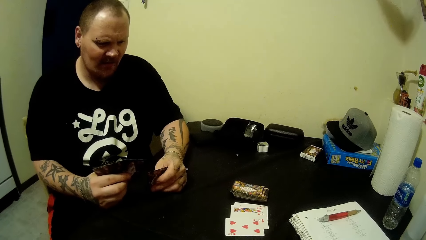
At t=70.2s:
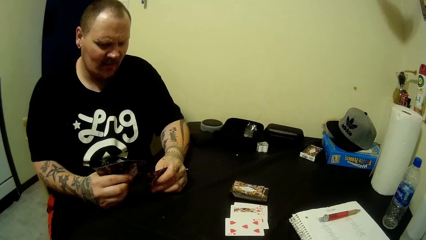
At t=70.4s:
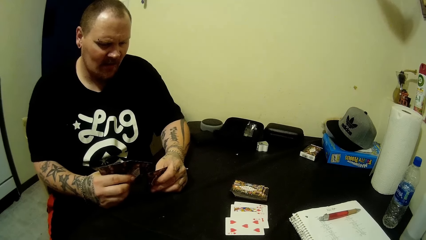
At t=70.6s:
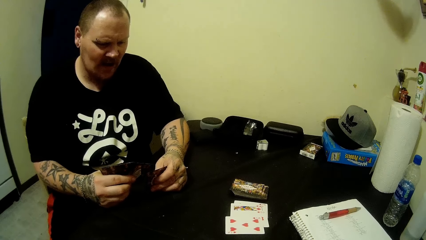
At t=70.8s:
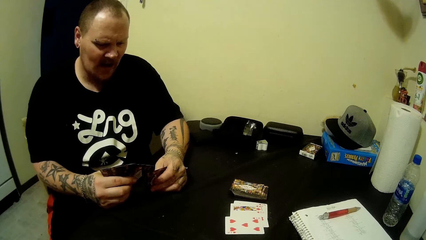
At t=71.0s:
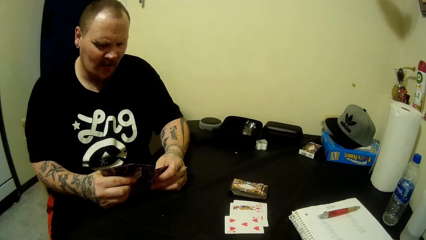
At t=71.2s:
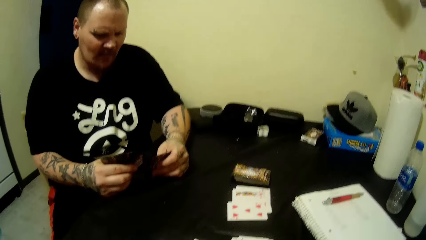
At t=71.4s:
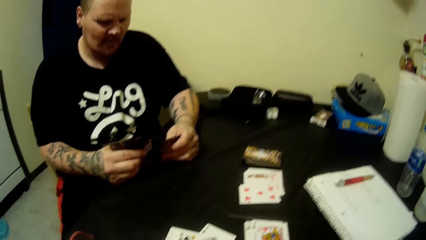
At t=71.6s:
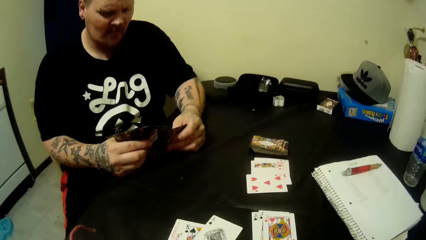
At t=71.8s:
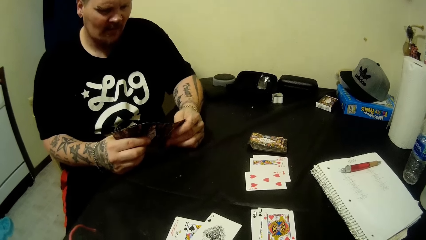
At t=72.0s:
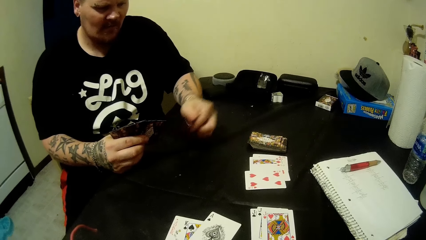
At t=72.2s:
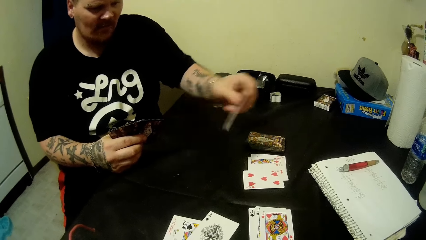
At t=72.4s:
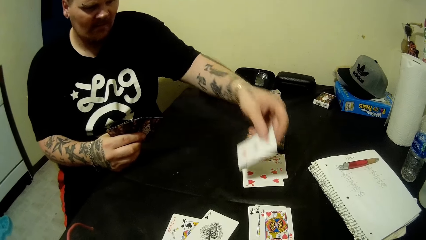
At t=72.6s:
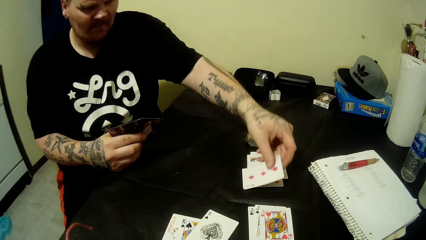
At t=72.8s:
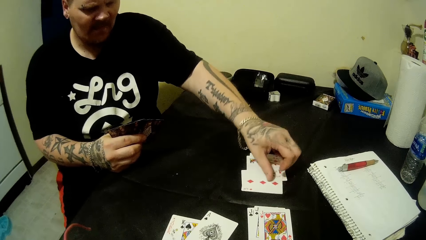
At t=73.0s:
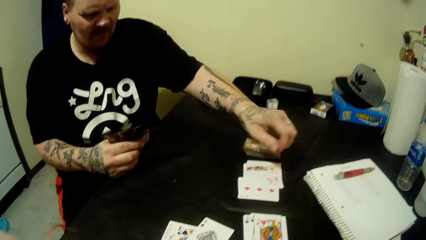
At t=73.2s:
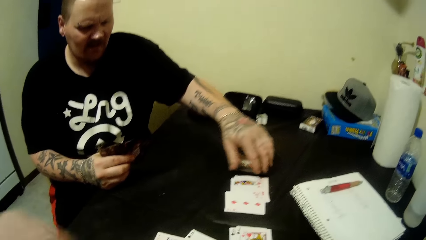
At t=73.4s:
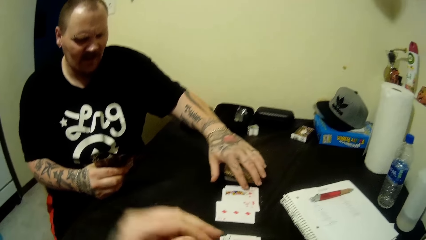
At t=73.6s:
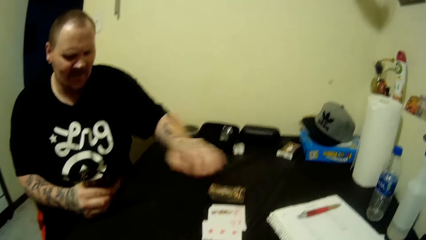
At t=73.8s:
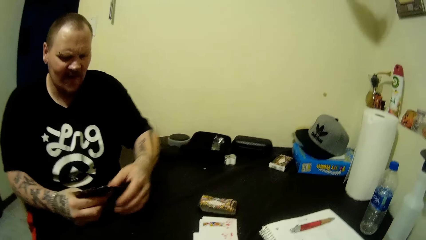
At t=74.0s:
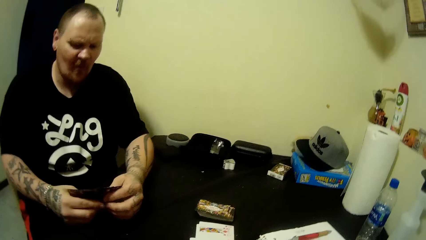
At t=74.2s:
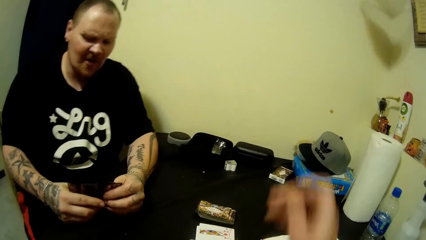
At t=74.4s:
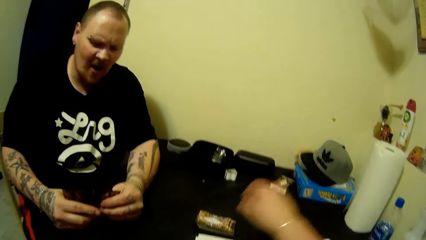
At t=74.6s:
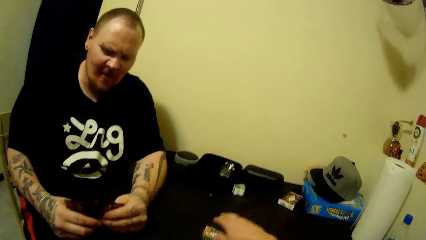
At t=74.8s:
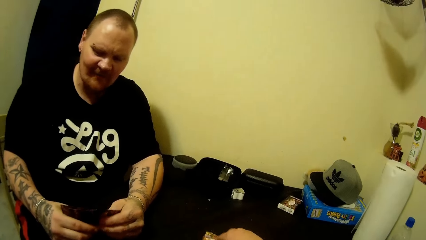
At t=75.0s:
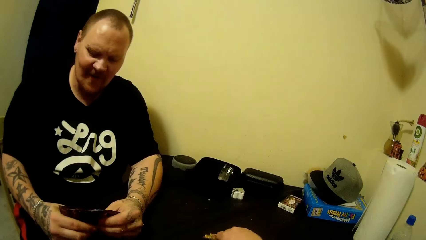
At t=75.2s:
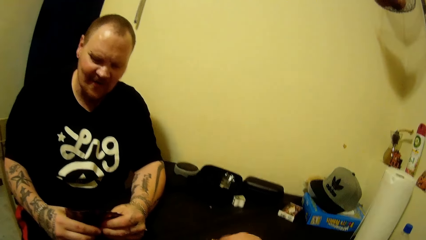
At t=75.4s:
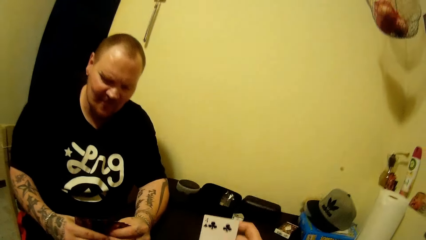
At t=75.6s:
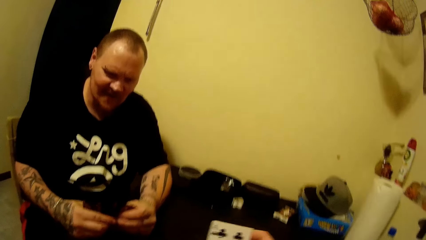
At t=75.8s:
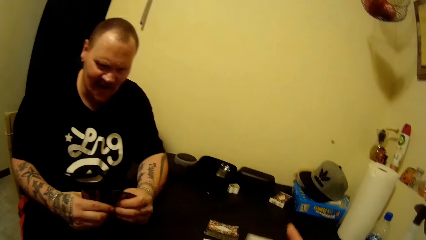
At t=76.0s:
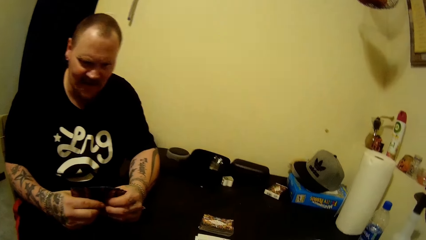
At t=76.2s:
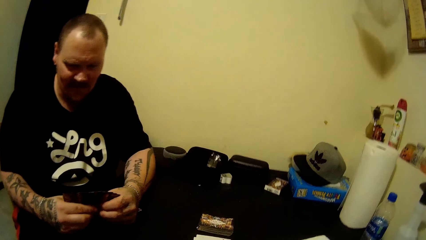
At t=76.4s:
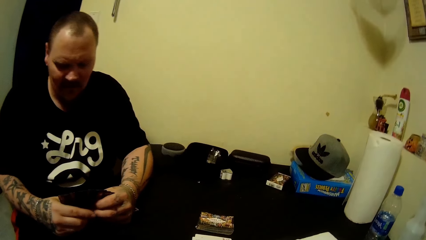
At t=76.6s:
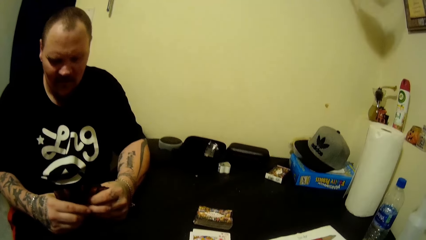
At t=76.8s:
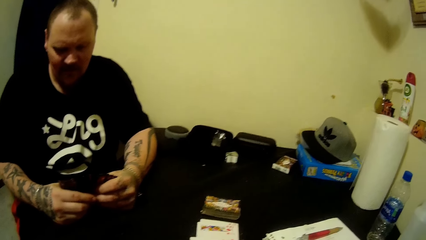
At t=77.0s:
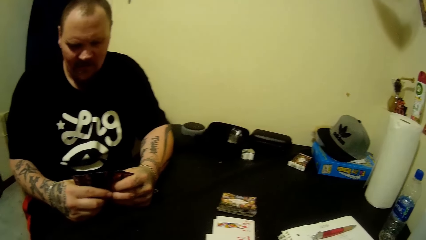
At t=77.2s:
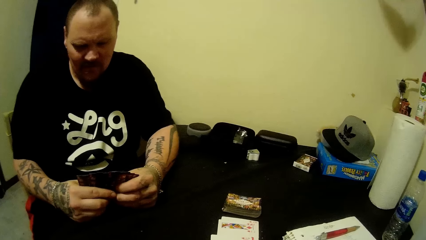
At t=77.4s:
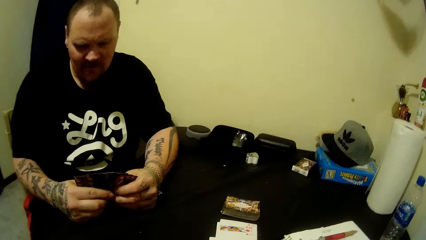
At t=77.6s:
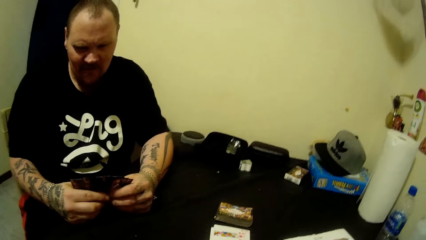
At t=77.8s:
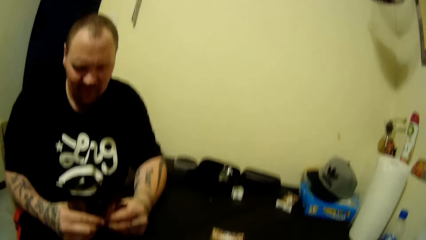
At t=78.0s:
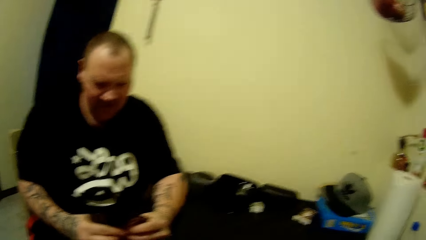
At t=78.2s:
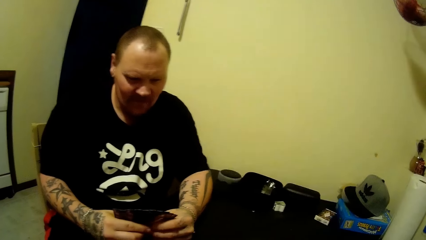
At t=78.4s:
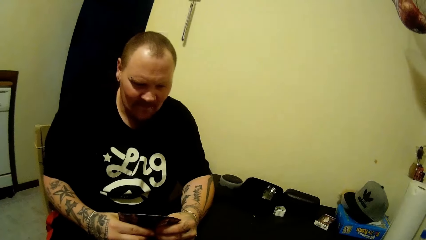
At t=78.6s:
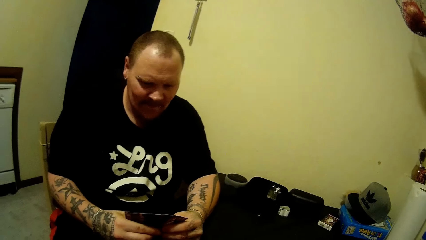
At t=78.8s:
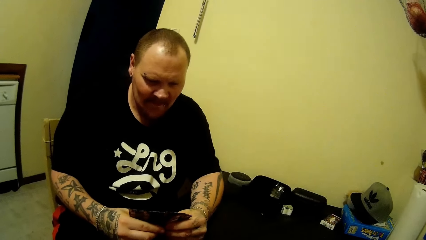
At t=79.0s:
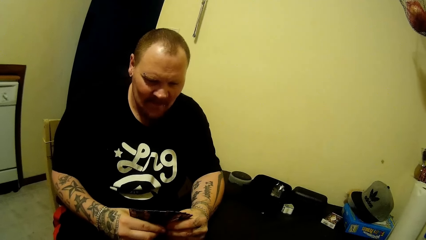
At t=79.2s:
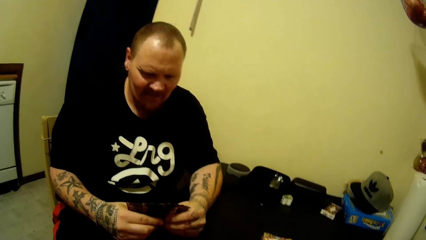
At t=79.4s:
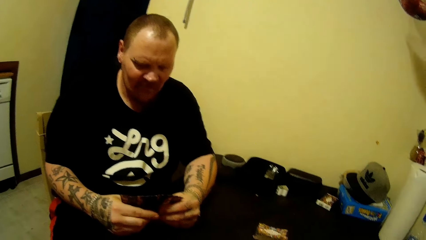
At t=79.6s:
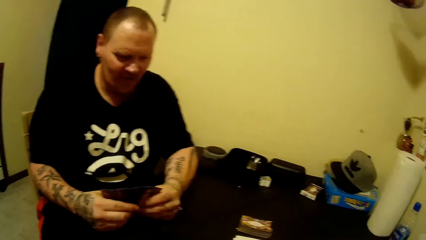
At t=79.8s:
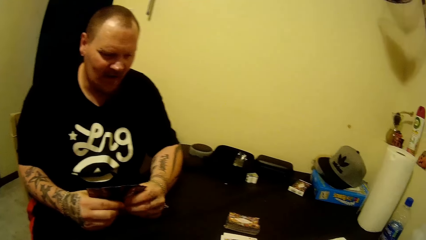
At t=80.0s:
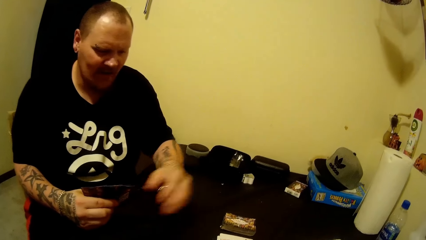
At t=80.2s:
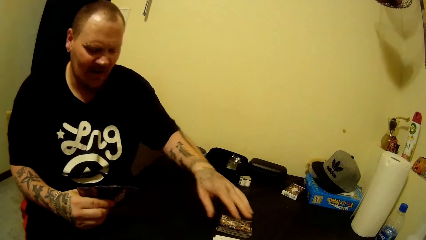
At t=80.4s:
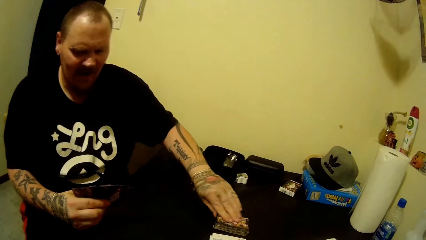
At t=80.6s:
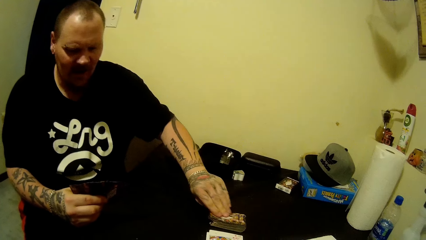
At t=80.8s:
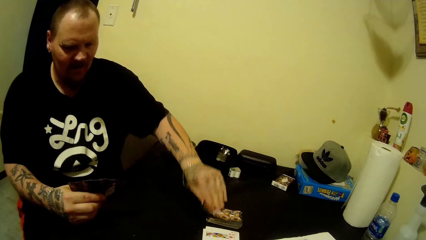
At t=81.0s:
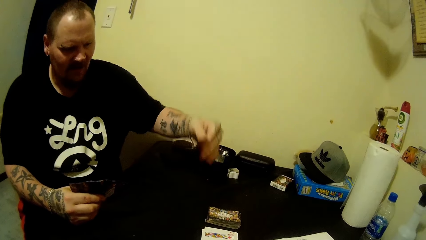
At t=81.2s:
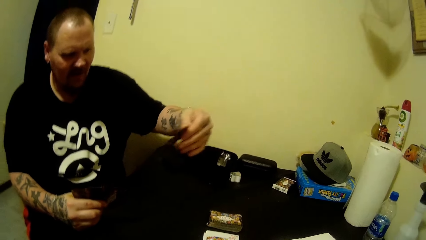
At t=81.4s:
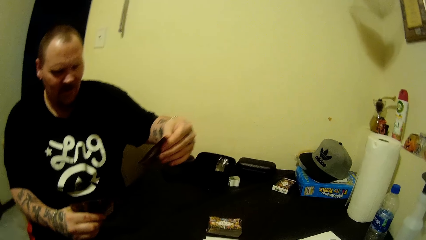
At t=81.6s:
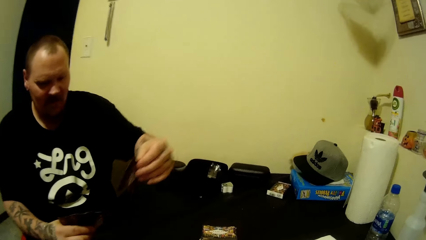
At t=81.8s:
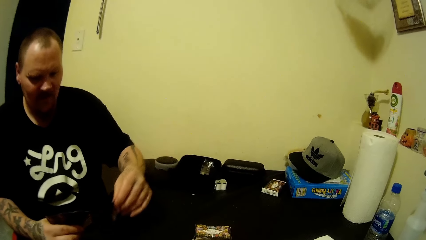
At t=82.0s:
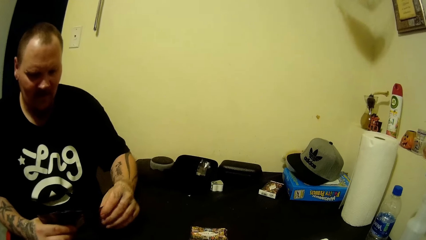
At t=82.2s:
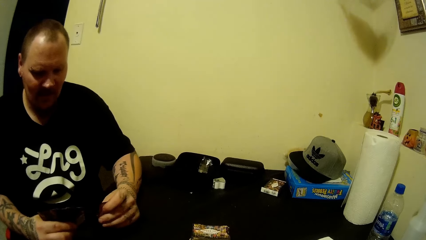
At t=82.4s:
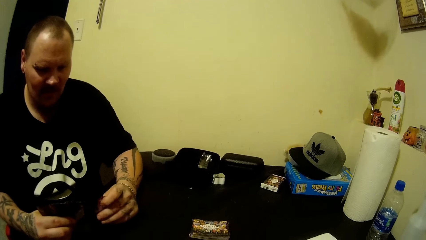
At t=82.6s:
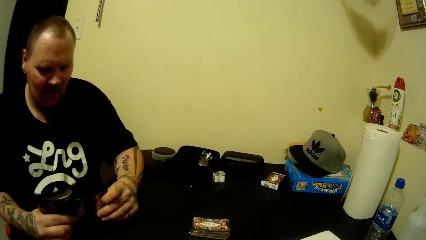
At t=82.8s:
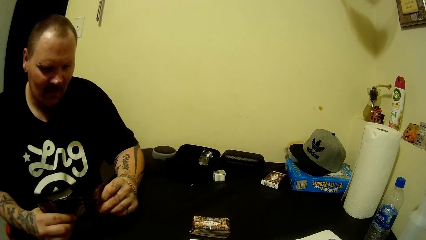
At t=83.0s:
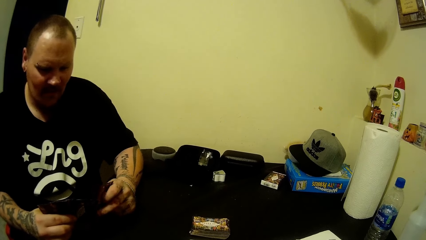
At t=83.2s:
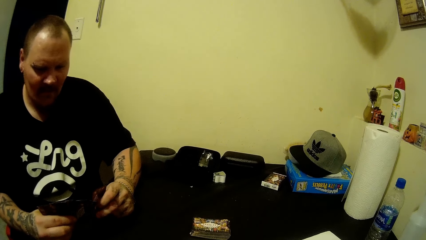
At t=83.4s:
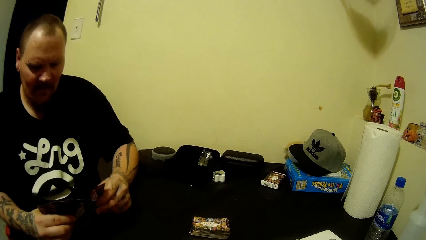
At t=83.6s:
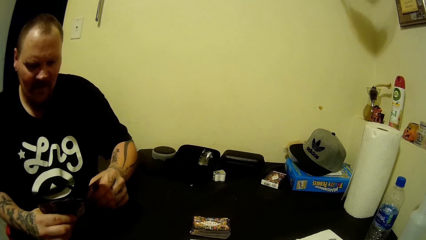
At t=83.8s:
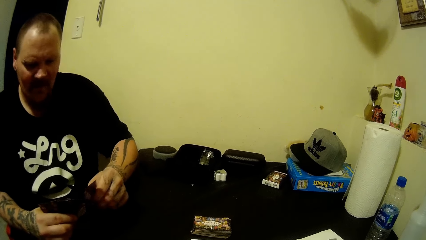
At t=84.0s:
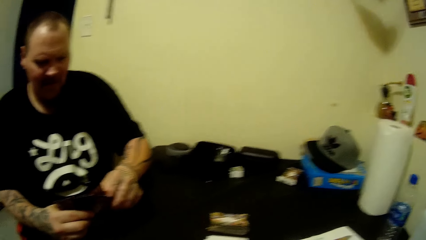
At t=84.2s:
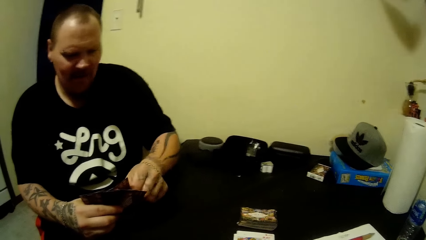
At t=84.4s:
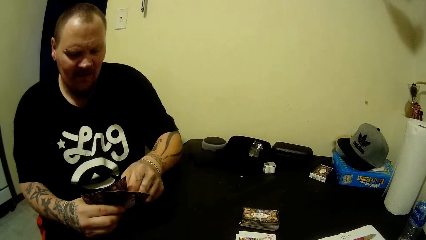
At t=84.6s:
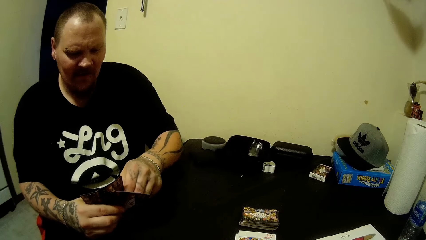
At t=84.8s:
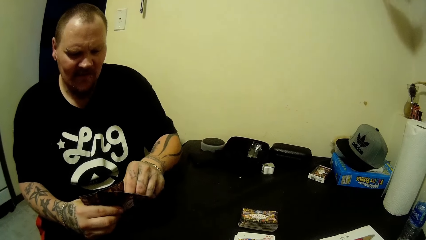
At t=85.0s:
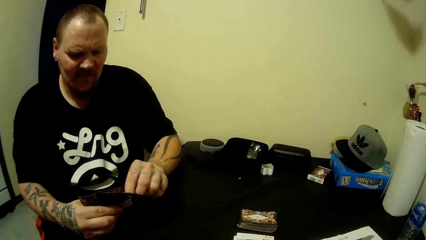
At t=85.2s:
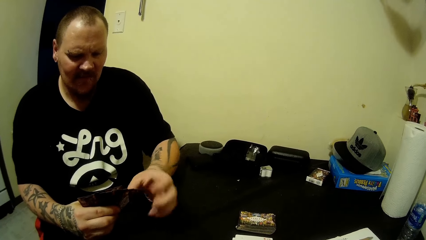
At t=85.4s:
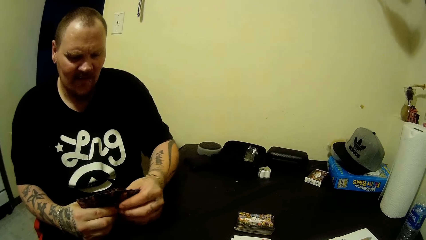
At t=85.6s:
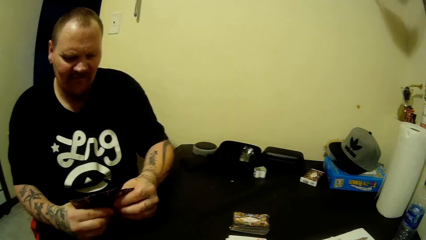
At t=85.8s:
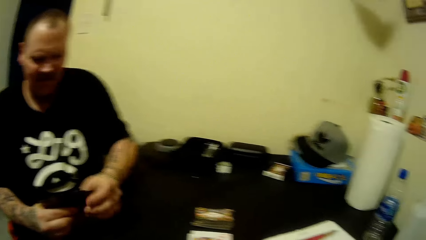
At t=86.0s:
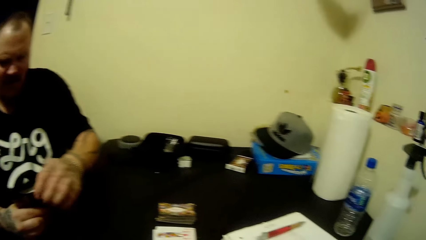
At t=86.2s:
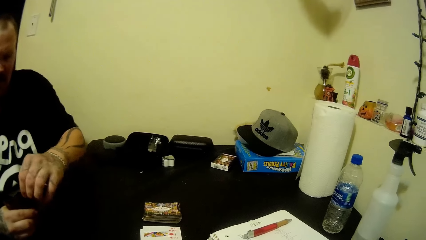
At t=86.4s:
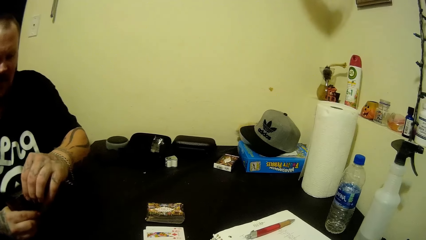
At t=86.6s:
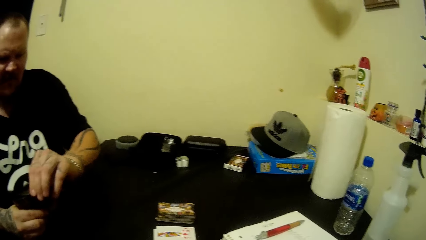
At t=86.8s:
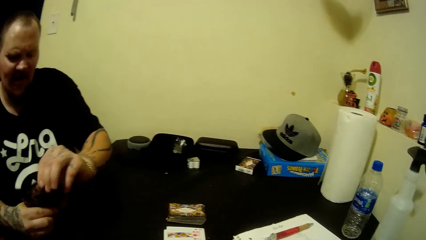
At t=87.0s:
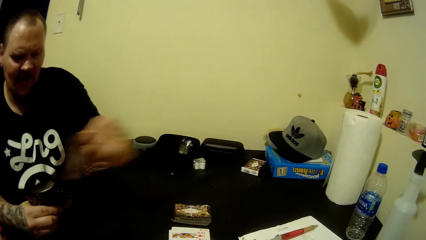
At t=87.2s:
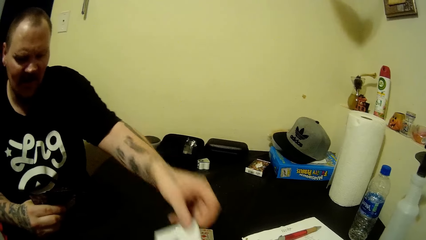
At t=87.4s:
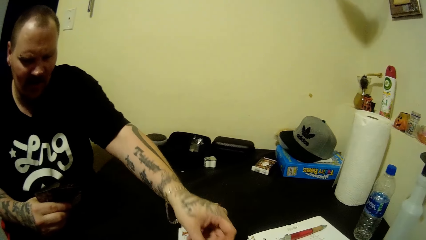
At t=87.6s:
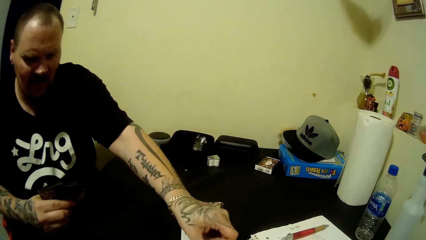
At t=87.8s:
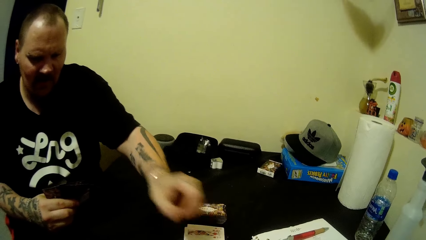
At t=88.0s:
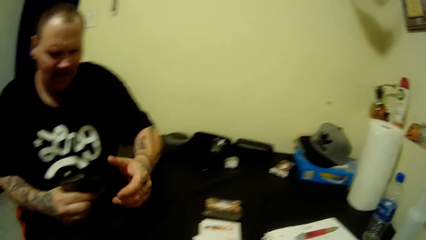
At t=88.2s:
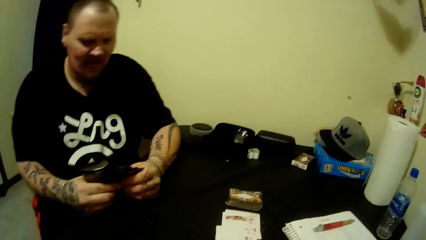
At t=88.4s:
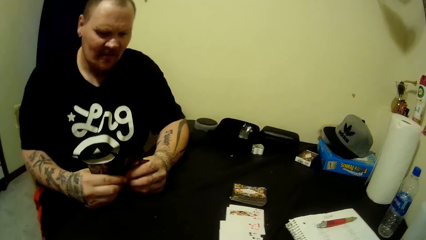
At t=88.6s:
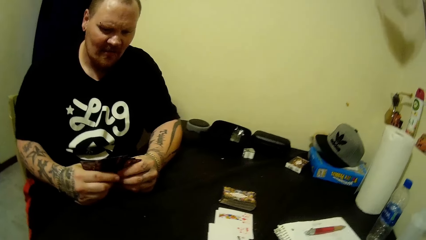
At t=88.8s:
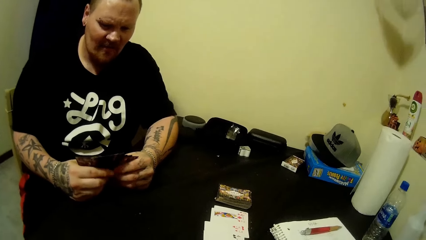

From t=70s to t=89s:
The camera wearer plays cards with a man. The man drops a card on the table with his left hand. The camera wearer talks to the man. She picks up a card from the table with her right hand. She talks to the man. She plays cards with the man. The man picks a card from the table with his left hand. The man drops the card on the table with his left hand.
